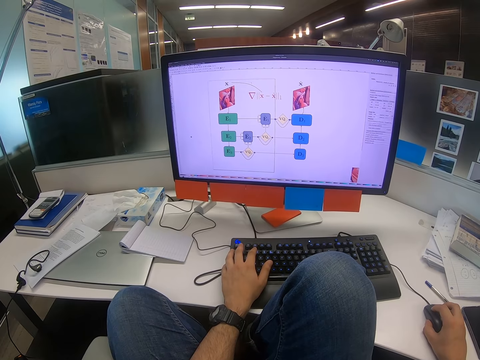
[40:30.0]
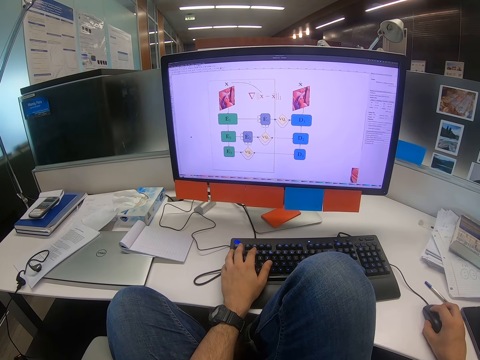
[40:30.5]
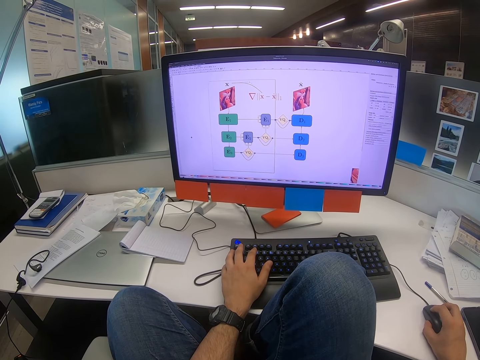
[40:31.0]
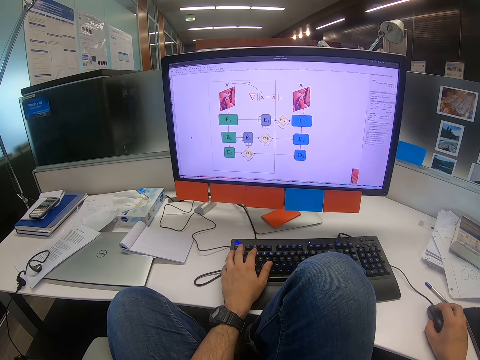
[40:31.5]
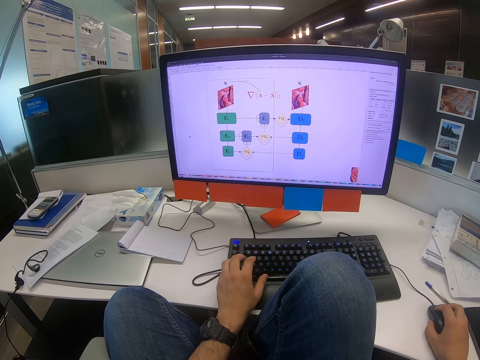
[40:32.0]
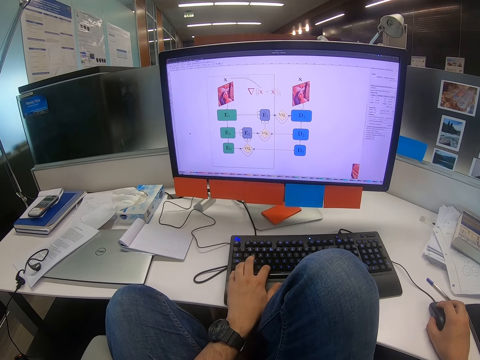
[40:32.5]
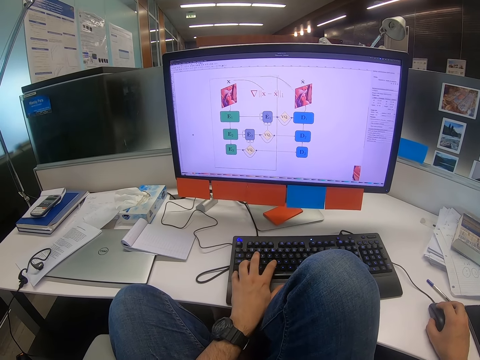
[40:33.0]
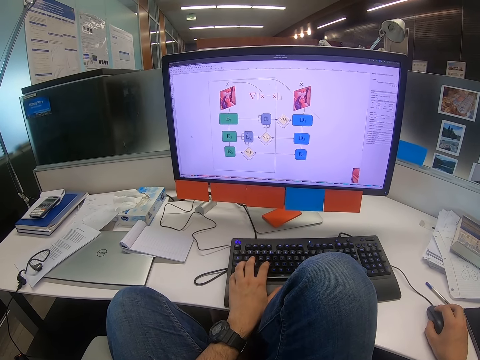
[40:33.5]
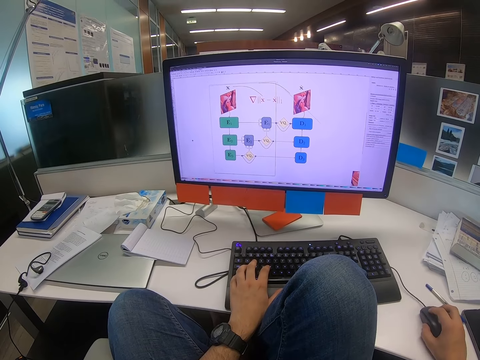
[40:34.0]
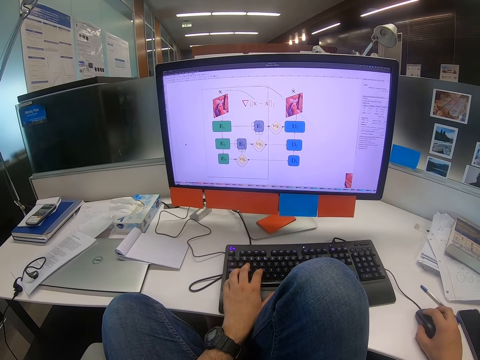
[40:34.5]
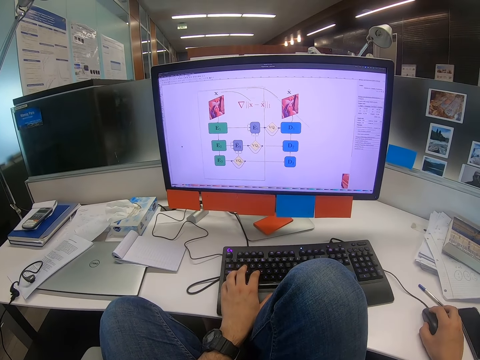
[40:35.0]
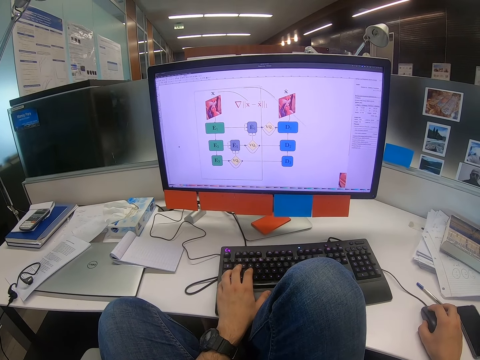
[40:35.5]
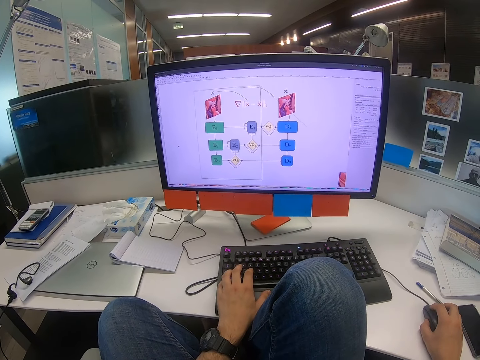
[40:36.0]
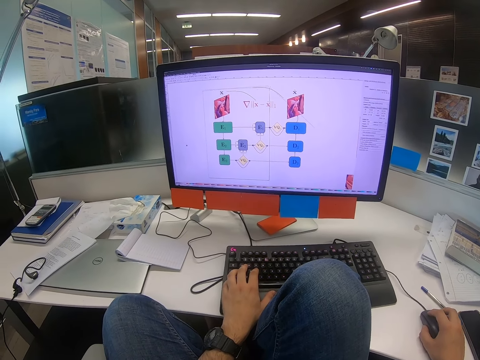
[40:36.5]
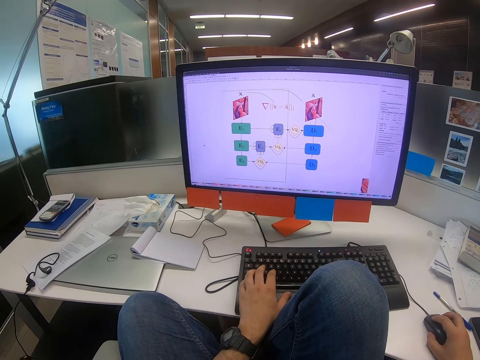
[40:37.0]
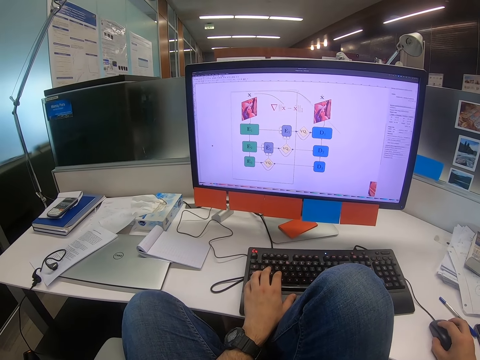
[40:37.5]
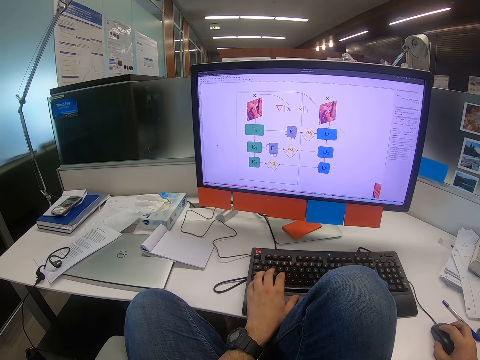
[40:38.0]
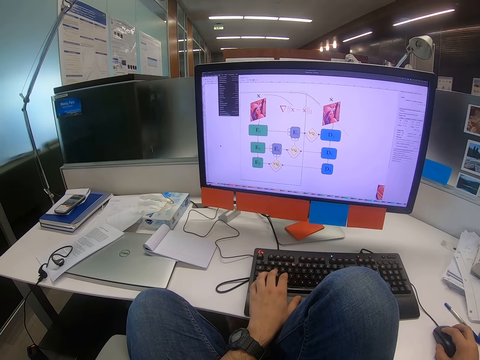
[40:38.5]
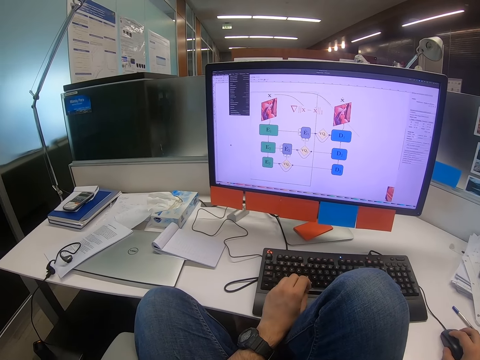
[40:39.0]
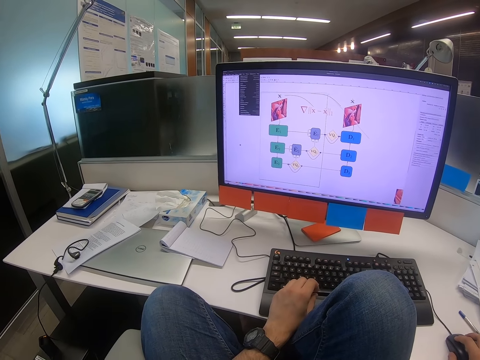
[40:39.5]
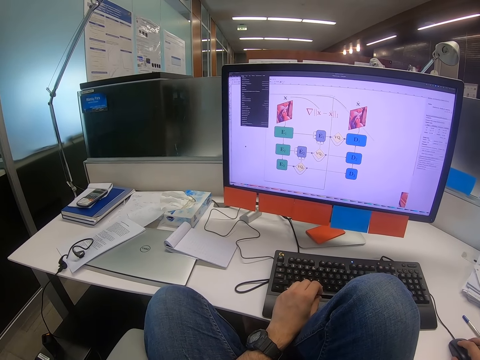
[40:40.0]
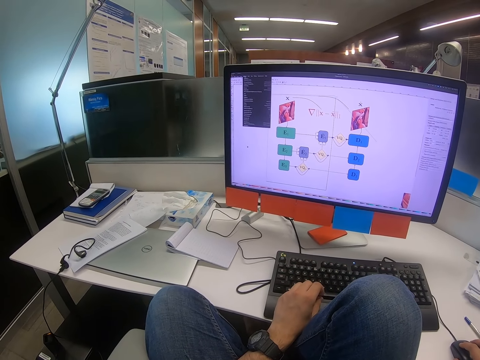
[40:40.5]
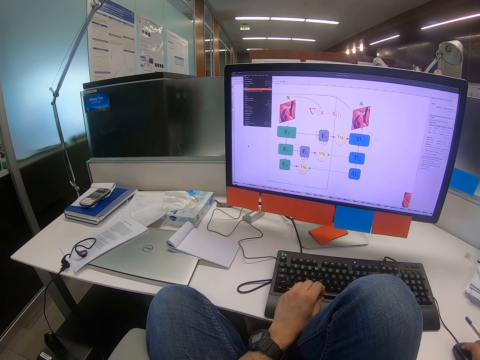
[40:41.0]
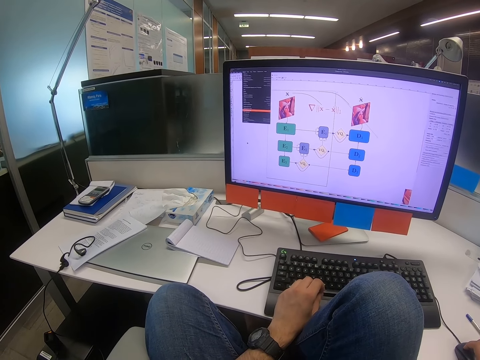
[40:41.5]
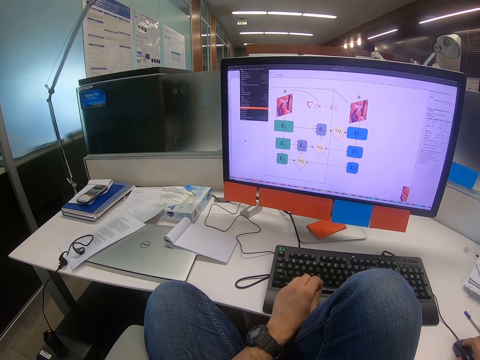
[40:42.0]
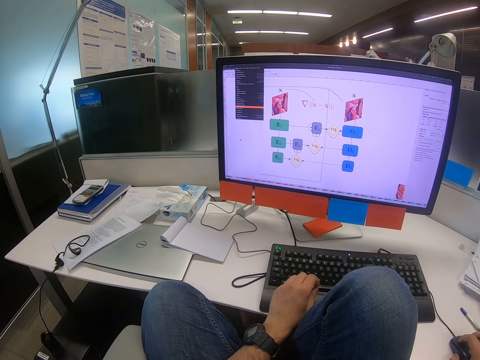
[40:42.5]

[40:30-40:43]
The camera wearer types on the keyboard with his left hand. He moves the mouse with the right hand. He releases the keyboard from his left hand.

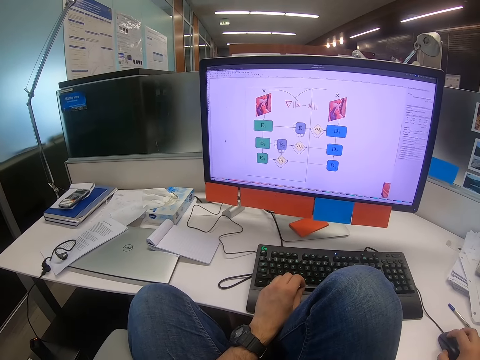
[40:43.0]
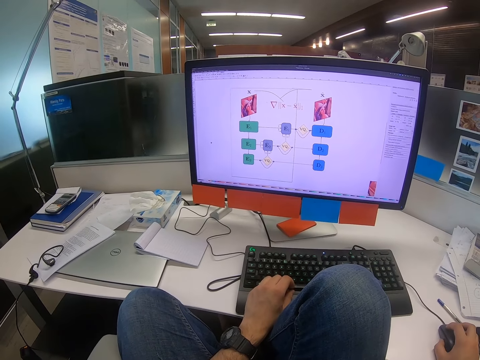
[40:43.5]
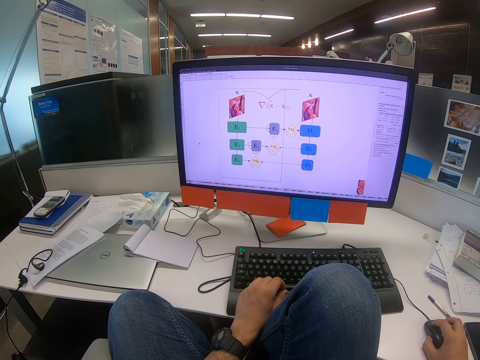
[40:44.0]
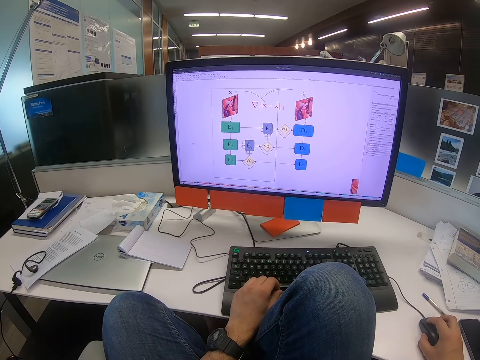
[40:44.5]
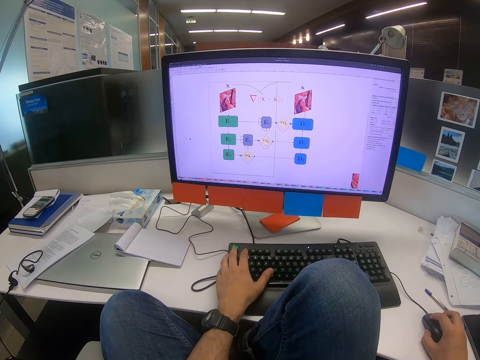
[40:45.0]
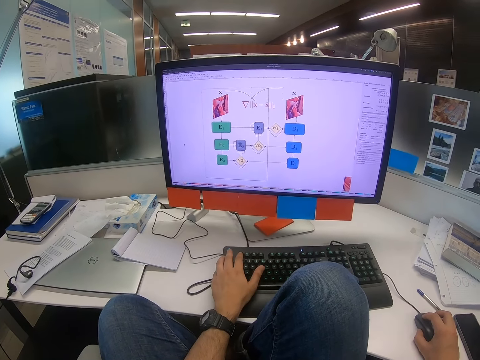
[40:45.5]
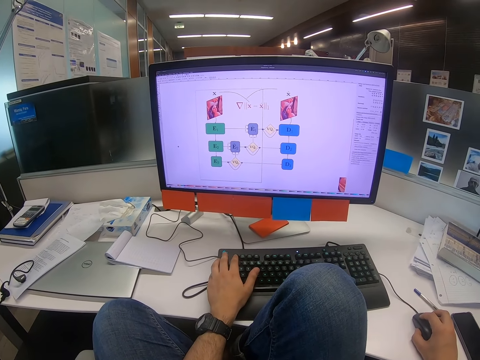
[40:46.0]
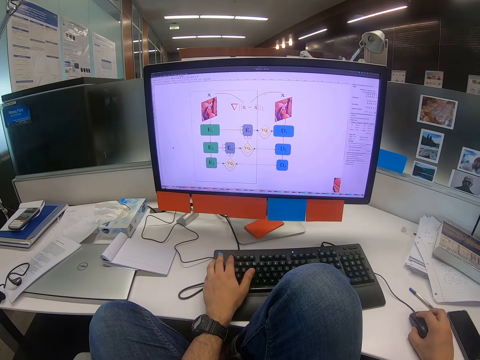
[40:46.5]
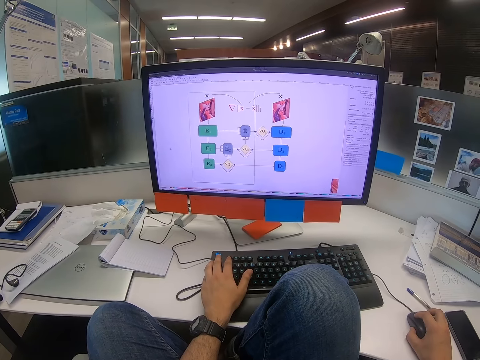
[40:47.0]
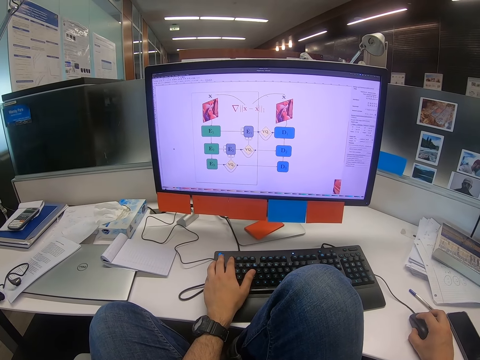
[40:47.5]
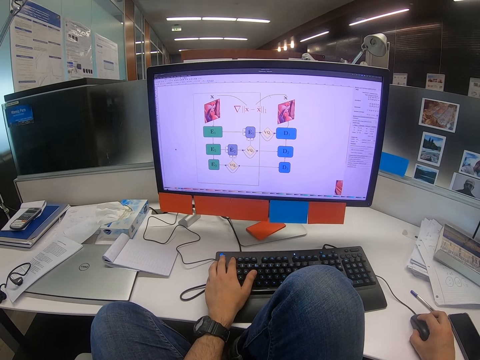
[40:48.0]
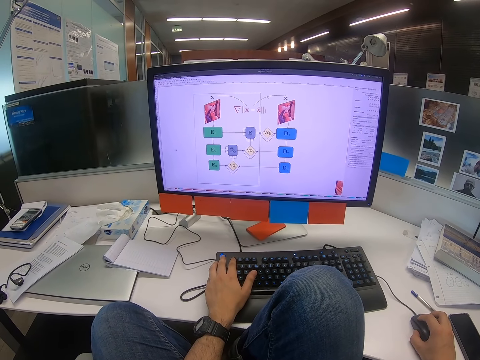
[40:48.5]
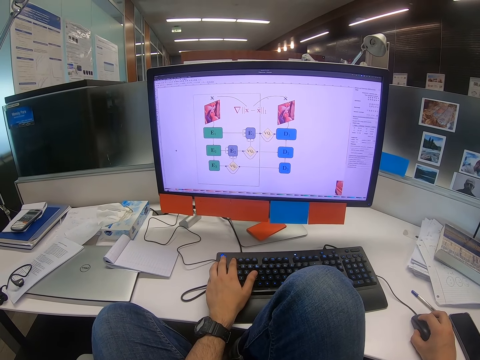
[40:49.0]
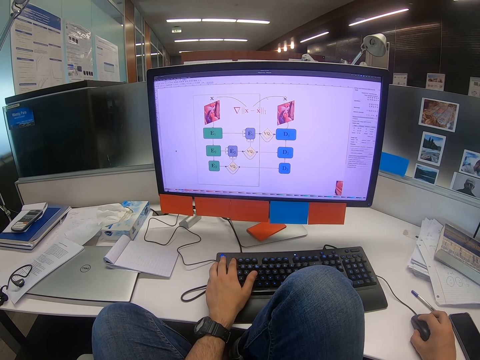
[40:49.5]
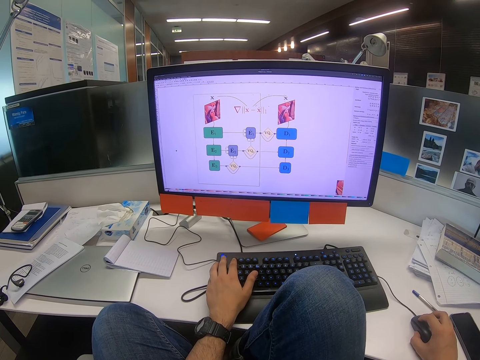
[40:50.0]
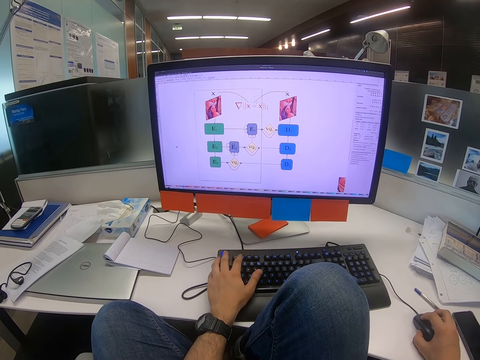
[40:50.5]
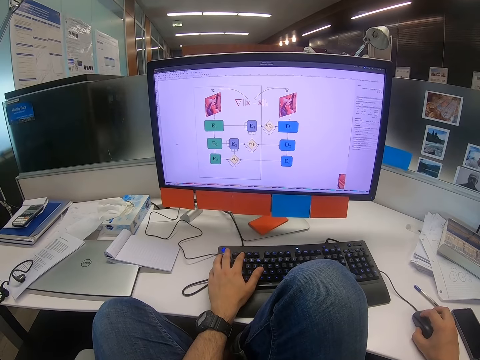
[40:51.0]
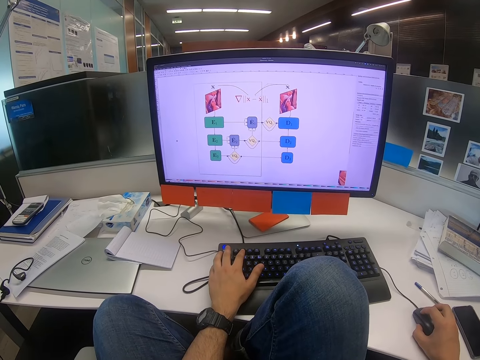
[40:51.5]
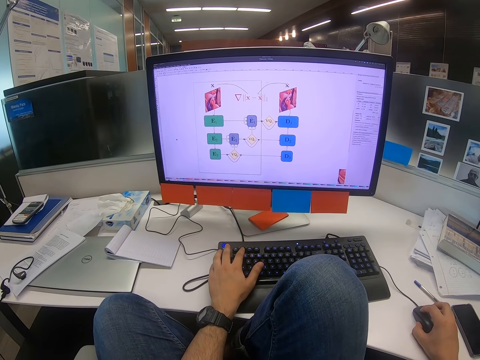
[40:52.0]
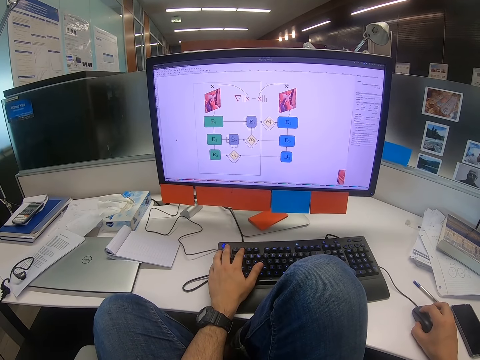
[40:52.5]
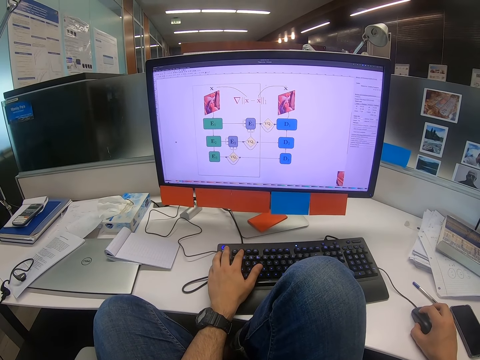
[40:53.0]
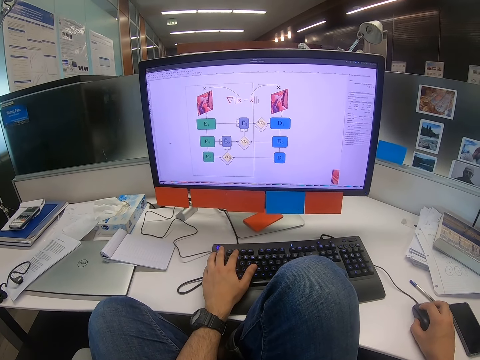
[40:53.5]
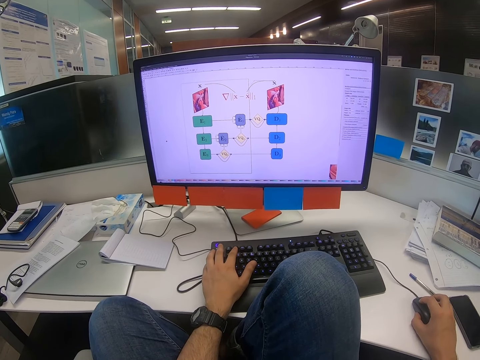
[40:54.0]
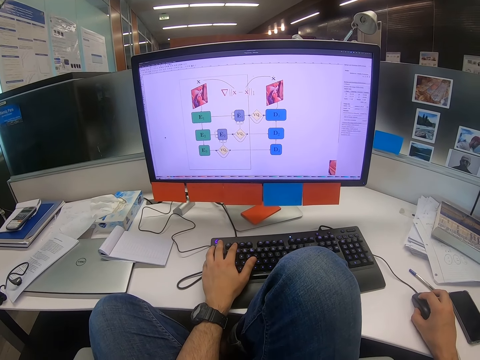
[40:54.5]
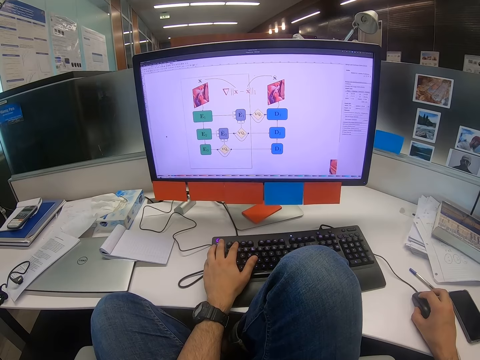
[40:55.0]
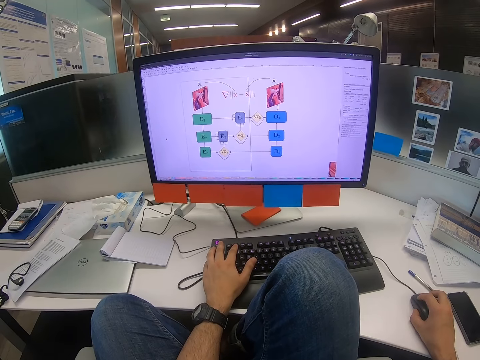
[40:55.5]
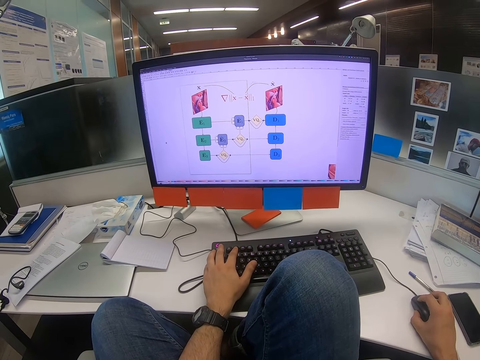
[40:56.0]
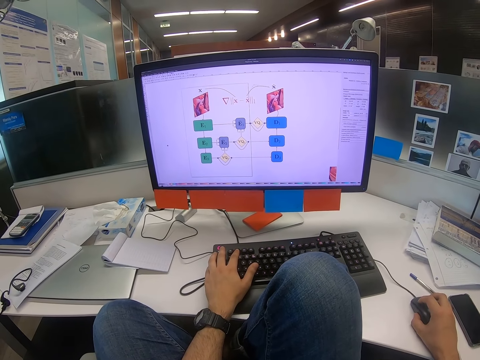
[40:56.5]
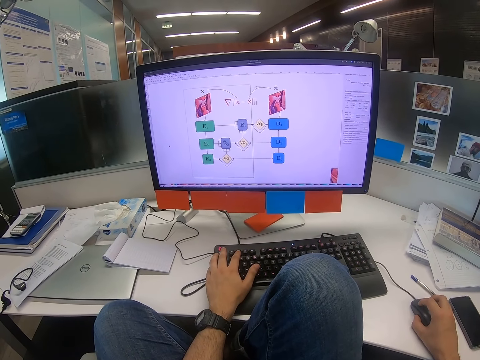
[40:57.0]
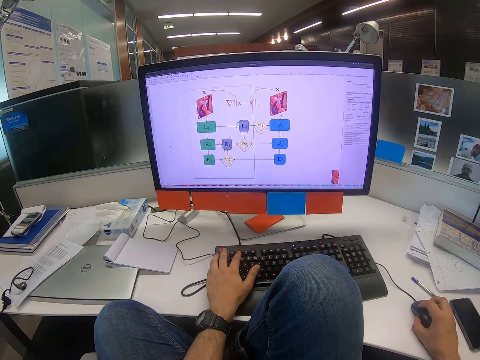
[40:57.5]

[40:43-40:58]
The camera wearer moves the mouse with the right hand. They click on the keyboard. They type on the keyboard. They scroll on the computer. They read on the screen.
